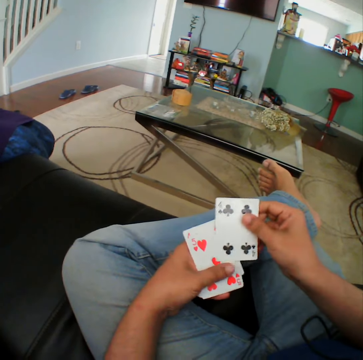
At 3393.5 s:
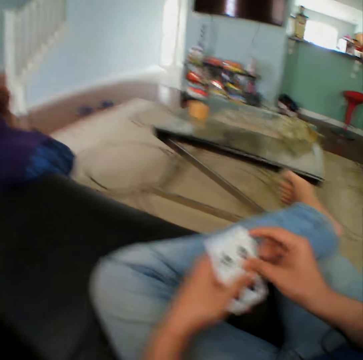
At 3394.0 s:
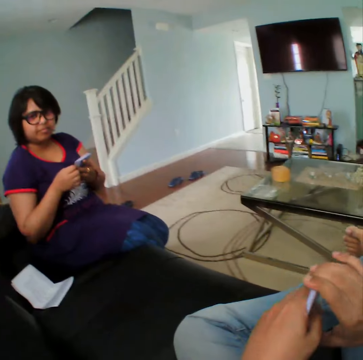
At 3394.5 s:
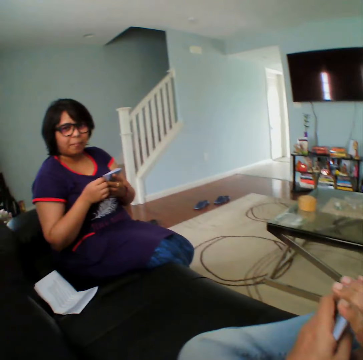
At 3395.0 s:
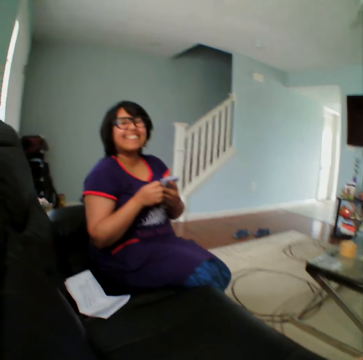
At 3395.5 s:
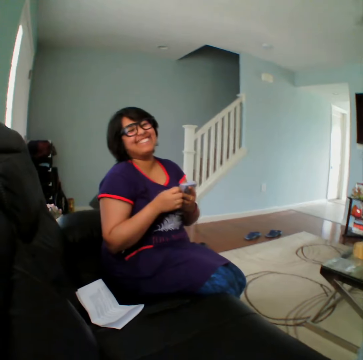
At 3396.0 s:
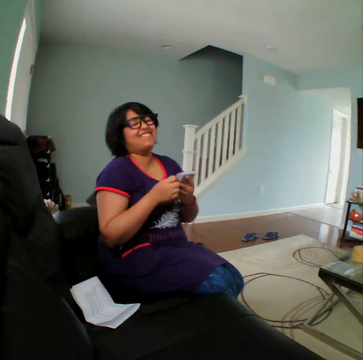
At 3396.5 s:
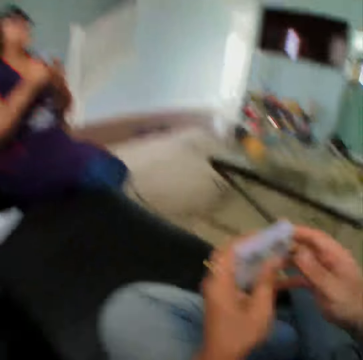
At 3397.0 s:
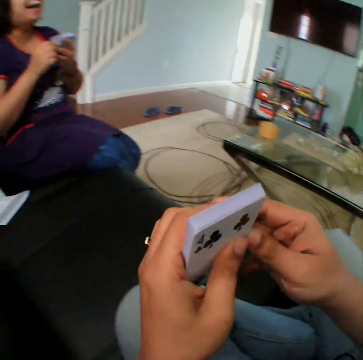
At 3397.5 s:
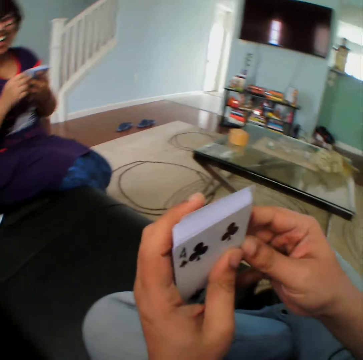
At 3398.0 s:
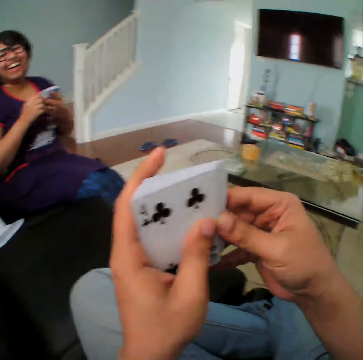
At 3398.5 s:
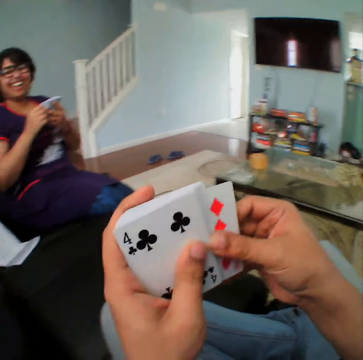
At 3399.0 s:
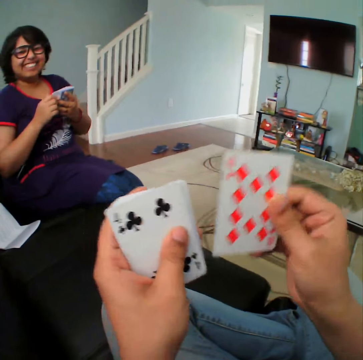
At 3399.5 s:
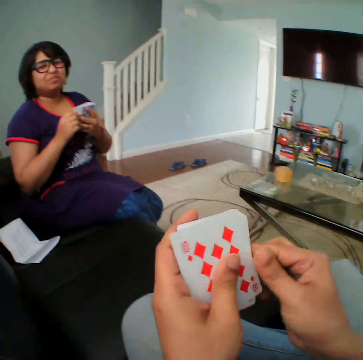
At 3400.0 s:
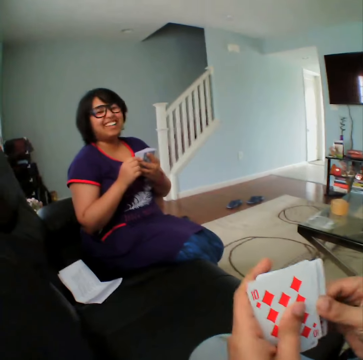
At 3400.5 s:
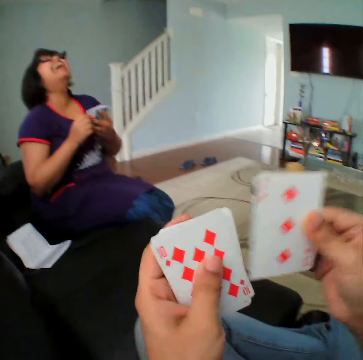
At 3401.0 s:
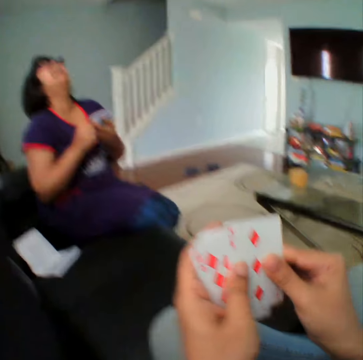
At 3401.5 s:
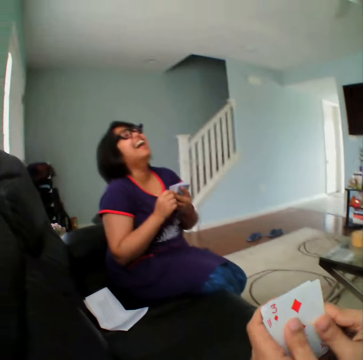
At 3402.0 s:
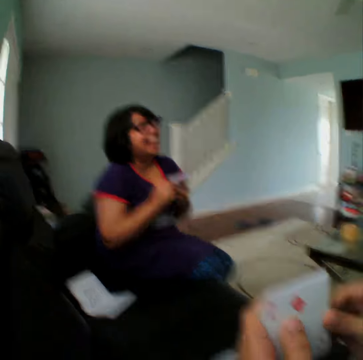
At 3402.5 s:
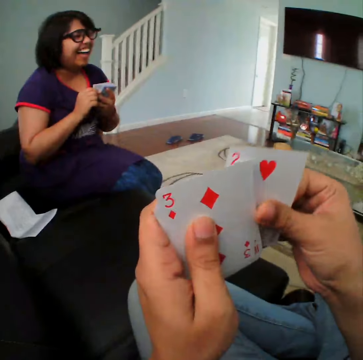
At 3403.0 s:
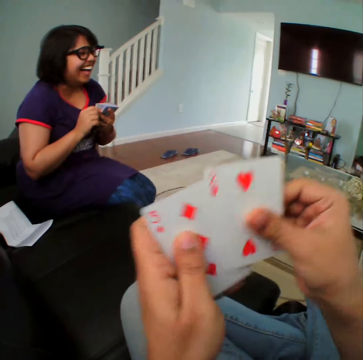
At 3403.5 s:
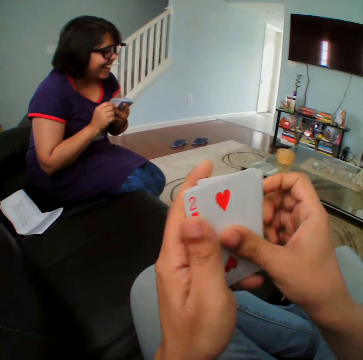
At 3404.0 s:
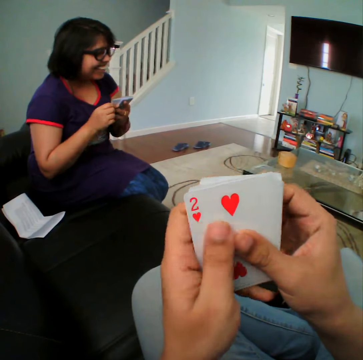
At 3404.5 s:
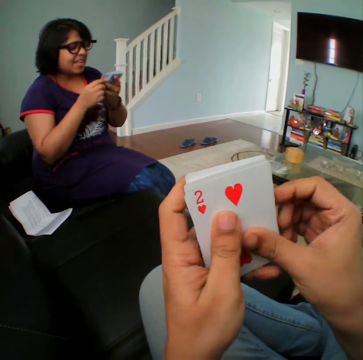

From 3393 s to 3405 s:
The camera wearer stares at a woman. He inspects the cards on his hands.

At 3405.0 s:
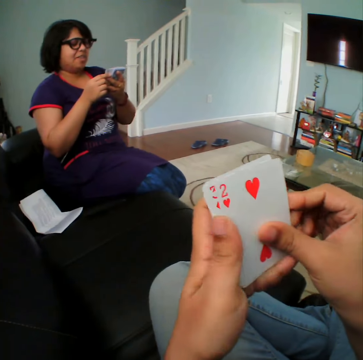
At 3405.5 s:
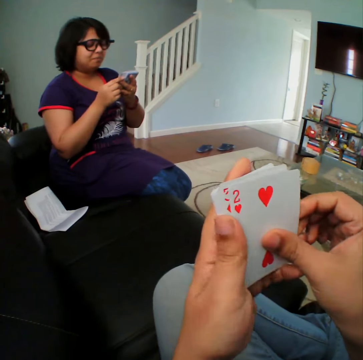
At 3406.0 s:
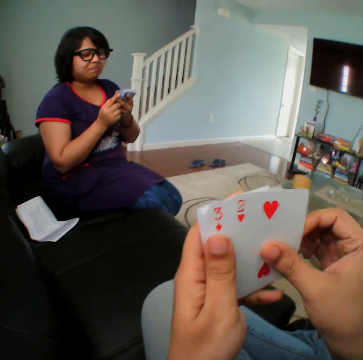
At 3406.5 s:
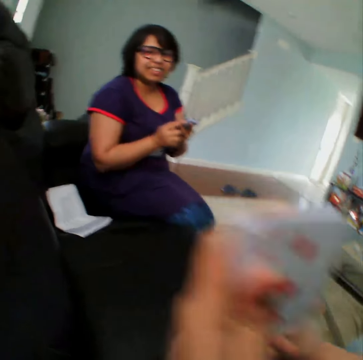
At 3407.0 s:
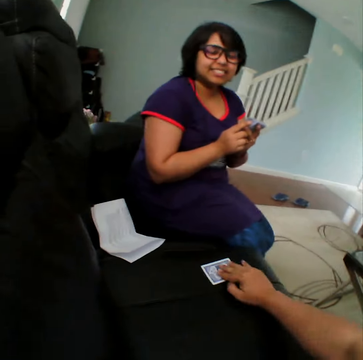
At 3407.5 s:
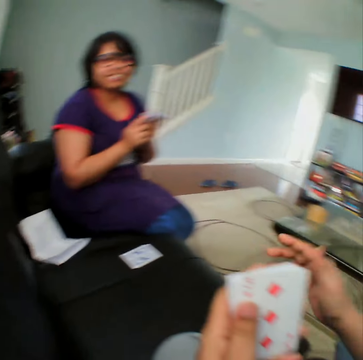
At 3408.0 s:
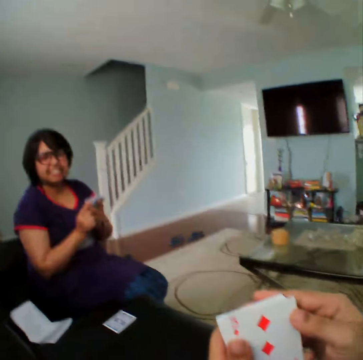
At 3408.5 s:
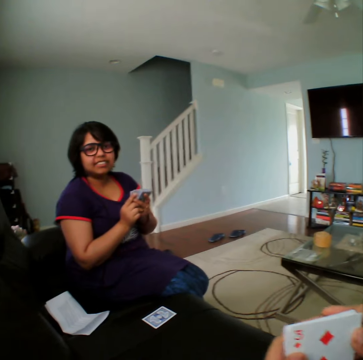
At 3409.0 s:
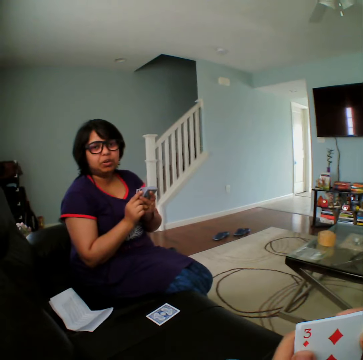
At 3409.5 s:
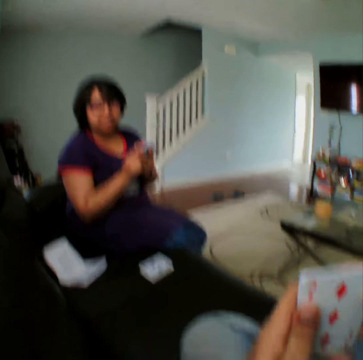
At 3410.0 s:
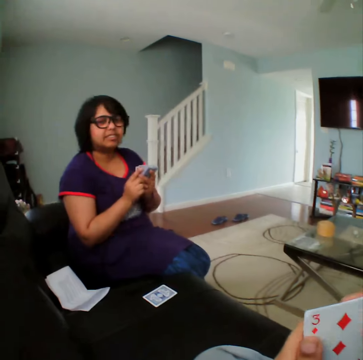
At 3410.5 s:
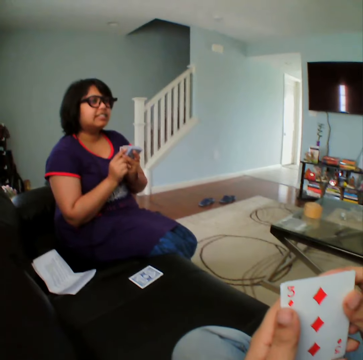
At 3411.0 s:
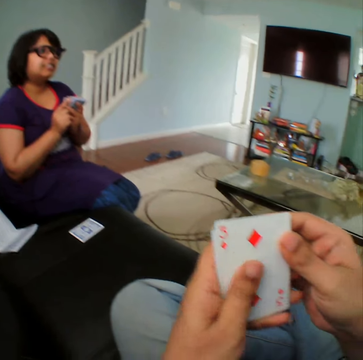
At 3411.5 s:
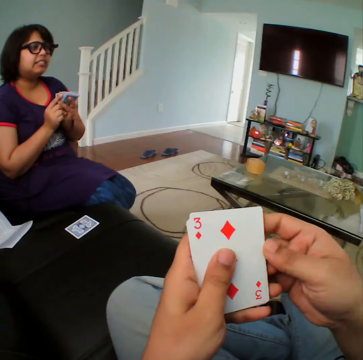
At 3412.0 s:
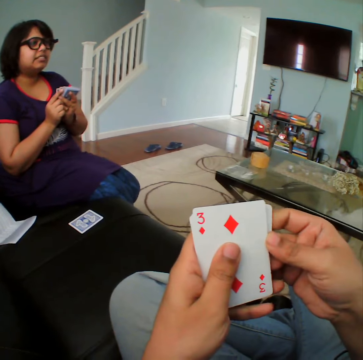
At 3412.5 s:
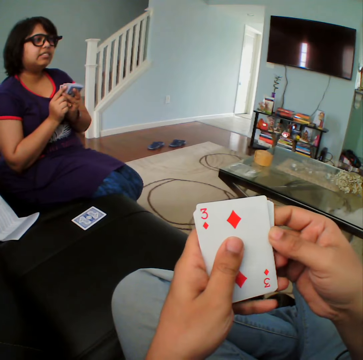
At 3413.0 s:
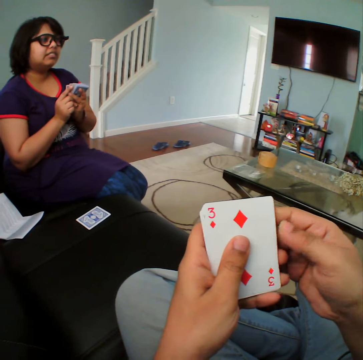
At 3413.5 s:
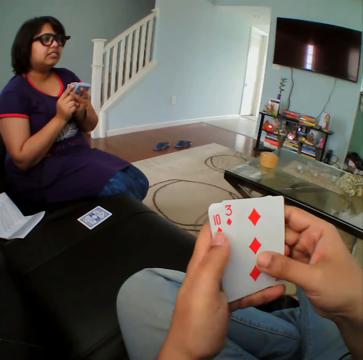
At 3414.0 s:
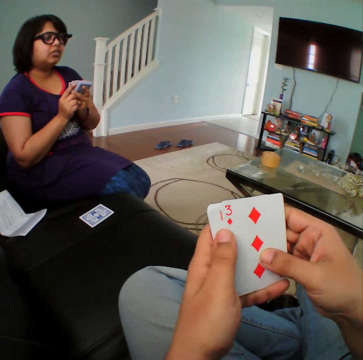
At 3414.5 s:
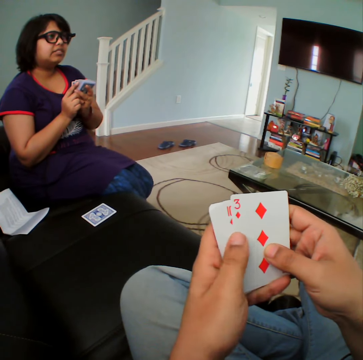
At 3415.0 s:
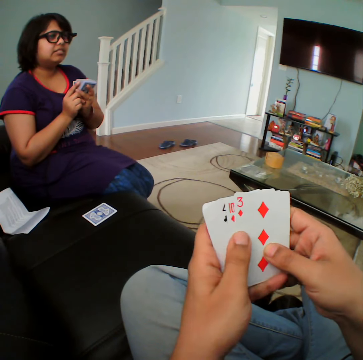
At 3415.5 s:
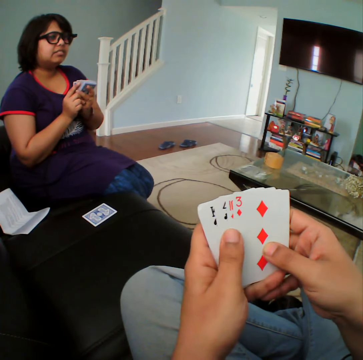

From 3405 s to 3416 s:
The camera wearer places a card on the sofa. He inspects the cards on his hands. He stares at a woman. He inspects the cards on his hands.

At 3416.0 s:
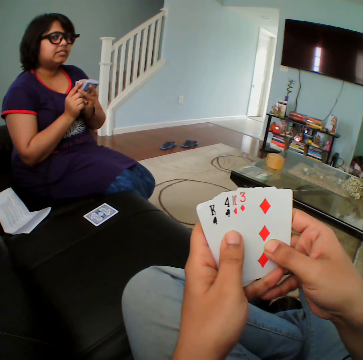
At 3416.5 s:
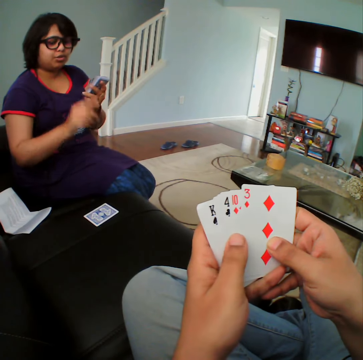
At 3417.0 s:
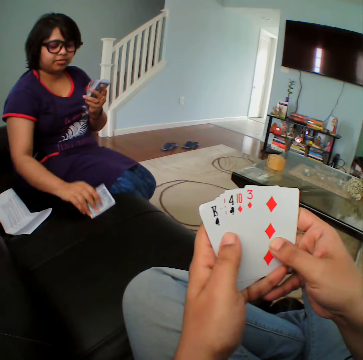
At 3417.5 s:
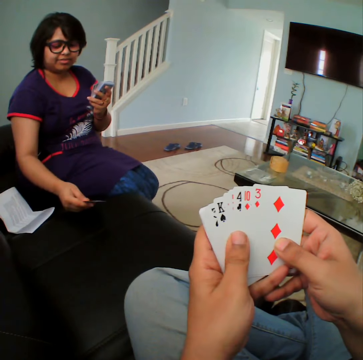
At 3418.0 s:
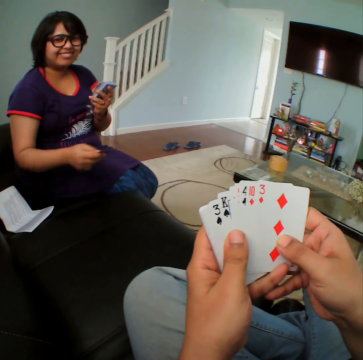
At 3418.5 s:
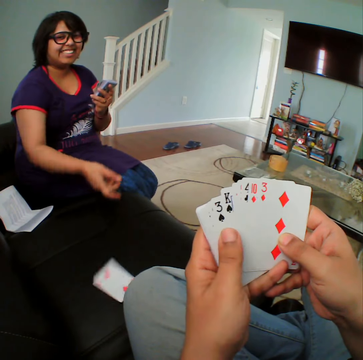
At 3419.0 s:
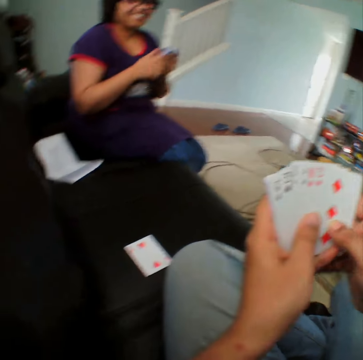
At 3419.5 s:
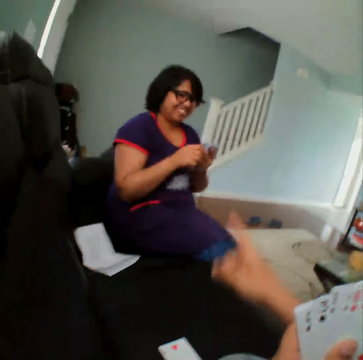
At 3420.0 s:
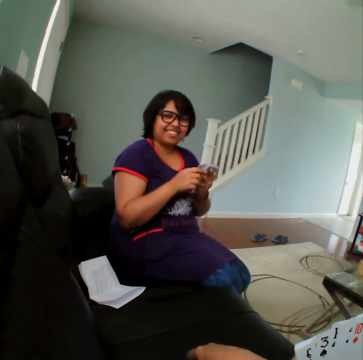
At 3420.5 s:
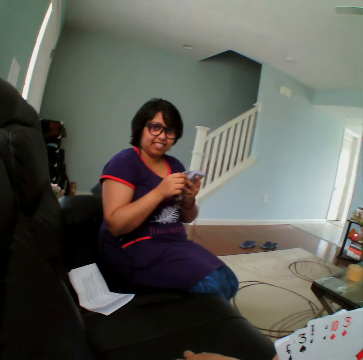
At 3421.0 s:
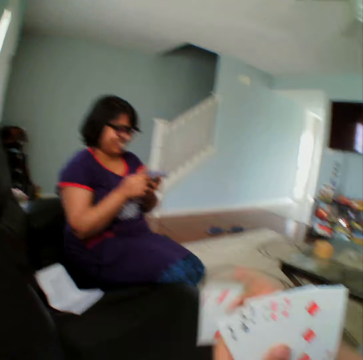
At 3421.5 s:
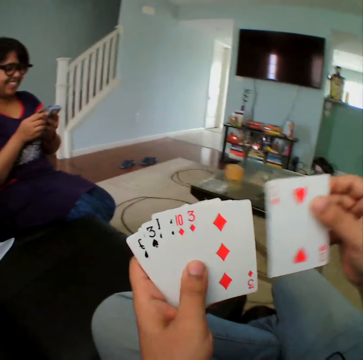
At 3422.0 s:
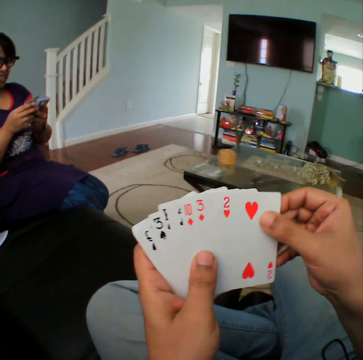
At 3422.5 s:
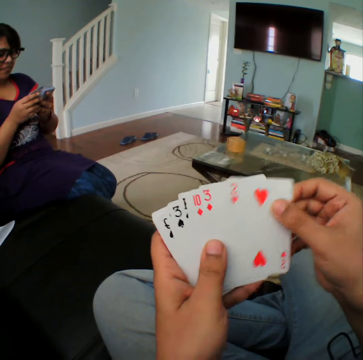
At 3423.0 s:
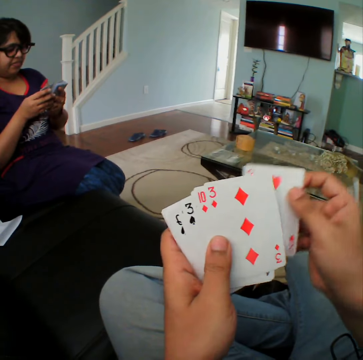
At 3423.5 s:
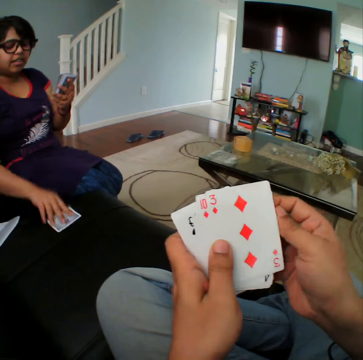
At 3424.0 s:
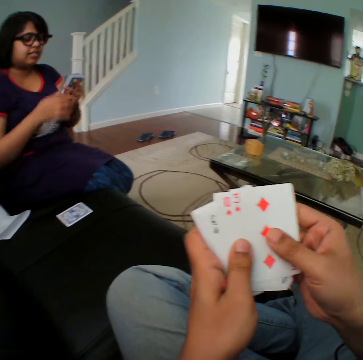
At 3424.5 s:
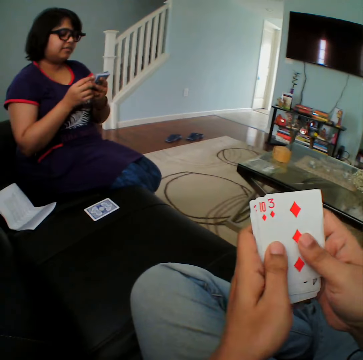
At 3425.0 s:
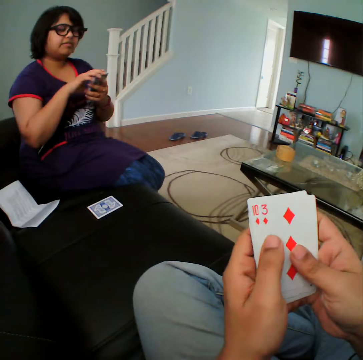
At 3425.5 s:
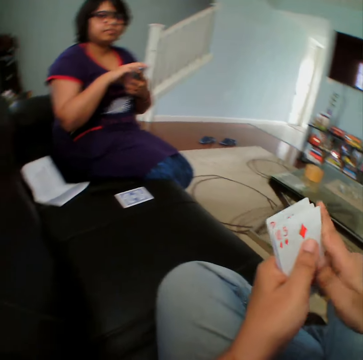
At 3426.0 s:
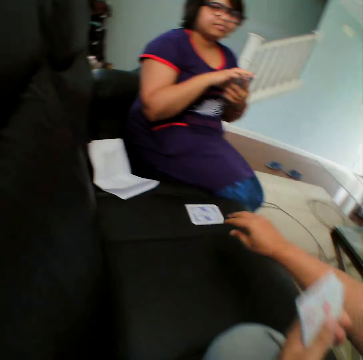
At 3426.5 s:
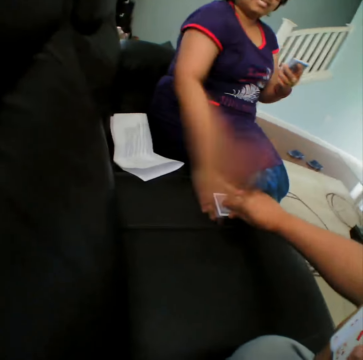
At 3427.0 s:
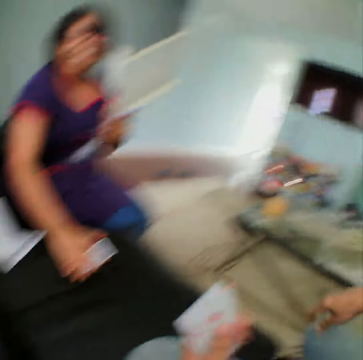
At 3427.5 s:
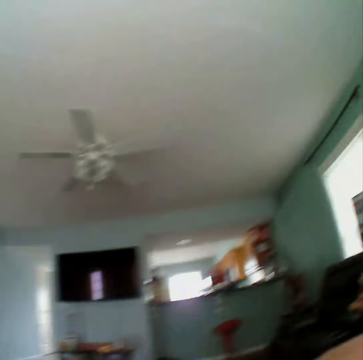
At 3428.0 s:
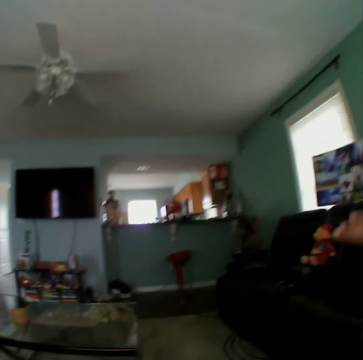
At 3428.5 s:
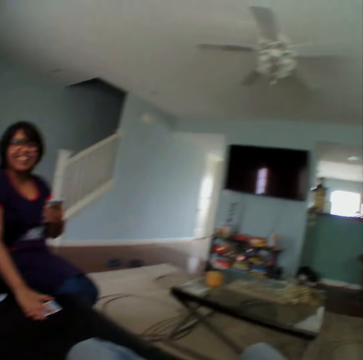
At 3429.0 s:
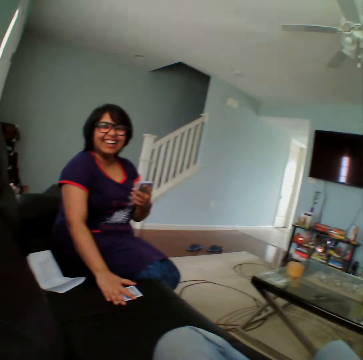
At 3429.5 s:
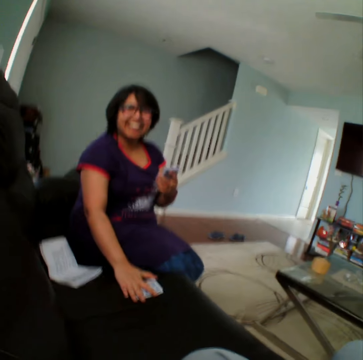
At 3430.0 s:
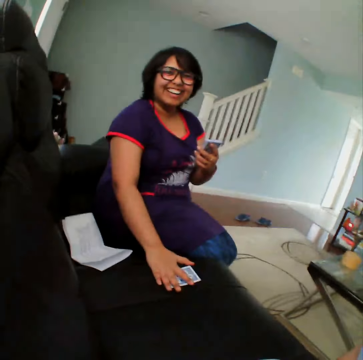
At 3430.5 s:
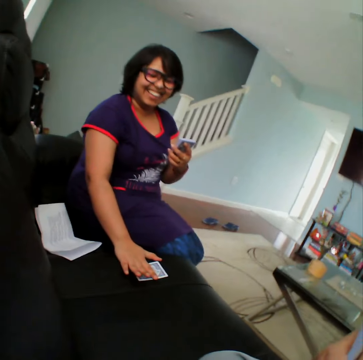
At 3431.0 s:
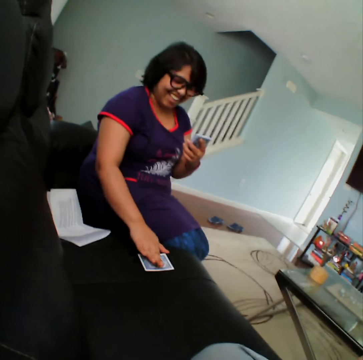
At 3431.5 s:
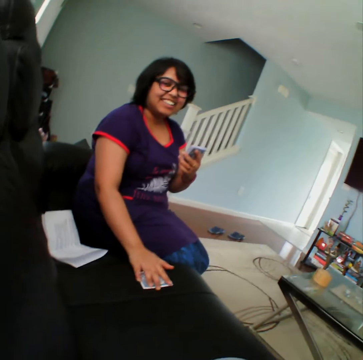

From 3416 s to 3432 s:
A woman picks a card and inspects the card on the sofa. The woman throws down a card. The camera wearer talks to the woman. He picks a card from the sofa. He inspects the cards on his hands. The woman places a card on the sofa. The camera wearer stares at the woman. He touches a card from the sofa and puts down a card. He looks around the apartment. The woman holds a card. The camera wearer stares at the woman.
